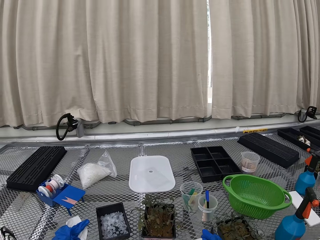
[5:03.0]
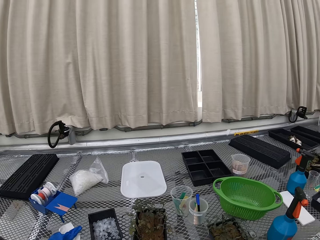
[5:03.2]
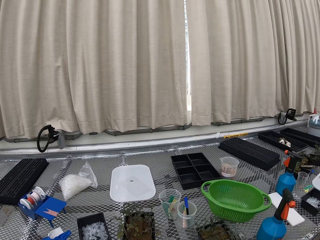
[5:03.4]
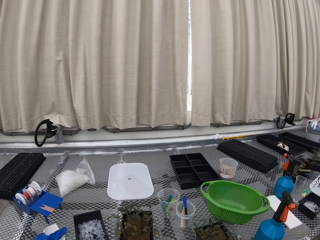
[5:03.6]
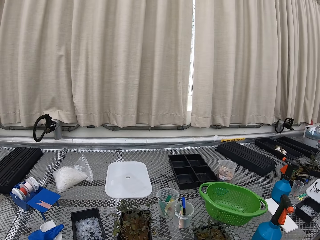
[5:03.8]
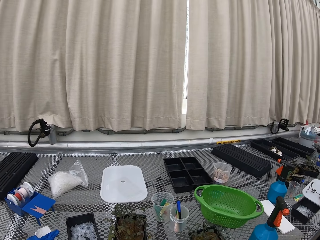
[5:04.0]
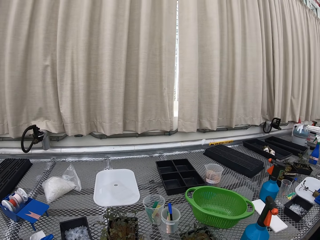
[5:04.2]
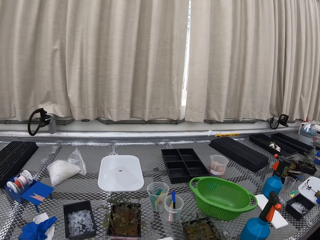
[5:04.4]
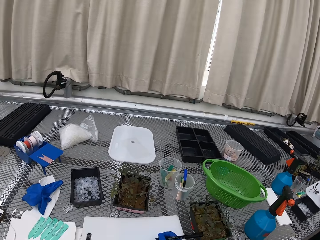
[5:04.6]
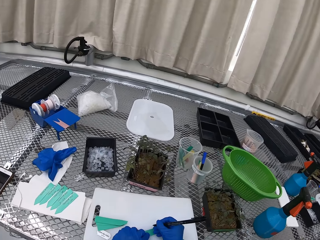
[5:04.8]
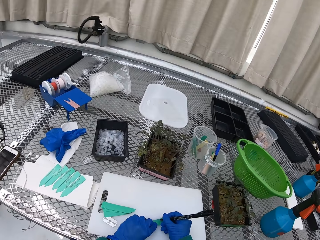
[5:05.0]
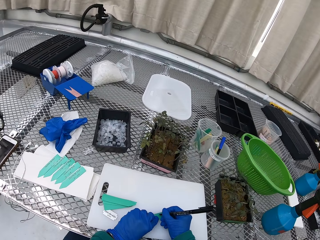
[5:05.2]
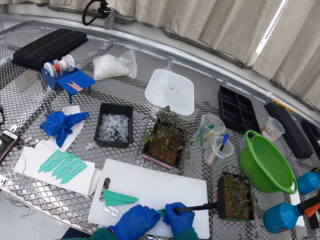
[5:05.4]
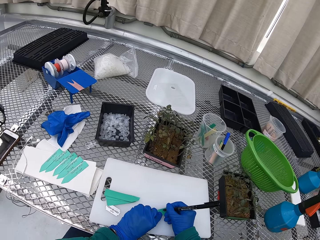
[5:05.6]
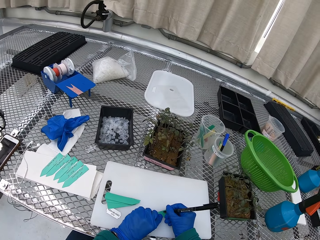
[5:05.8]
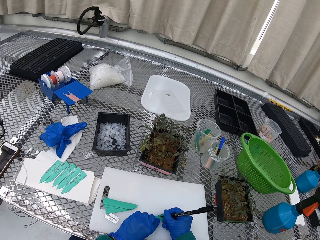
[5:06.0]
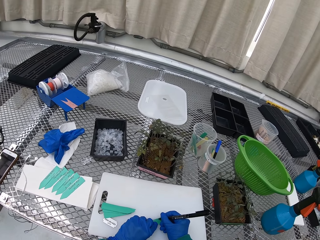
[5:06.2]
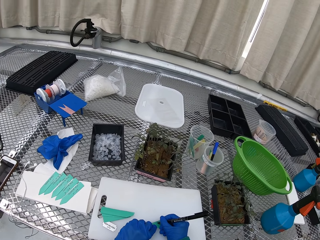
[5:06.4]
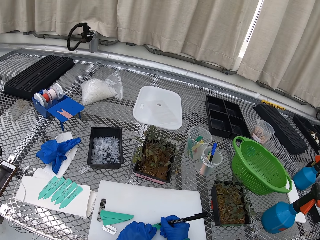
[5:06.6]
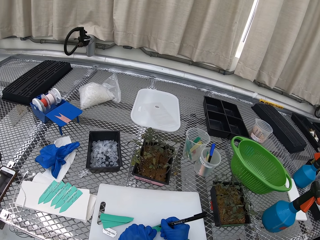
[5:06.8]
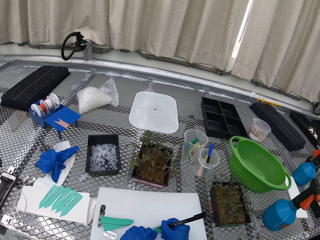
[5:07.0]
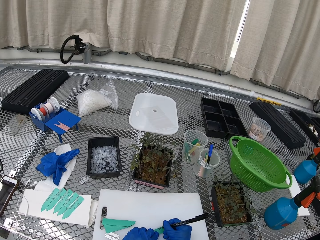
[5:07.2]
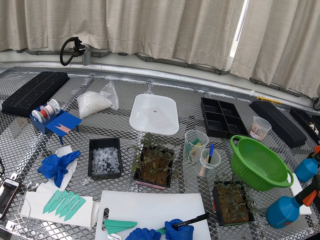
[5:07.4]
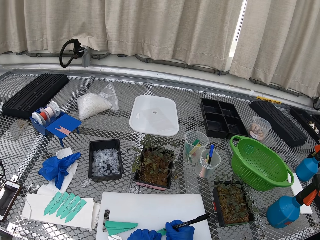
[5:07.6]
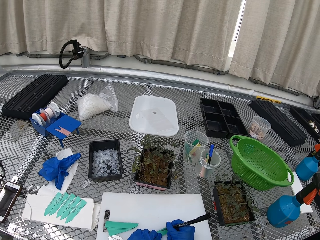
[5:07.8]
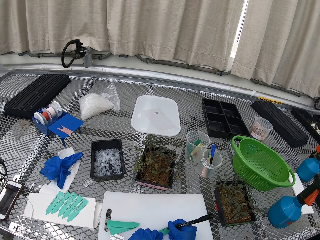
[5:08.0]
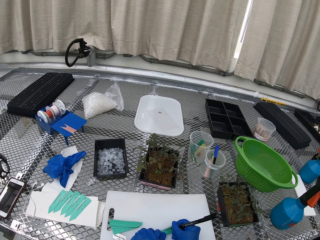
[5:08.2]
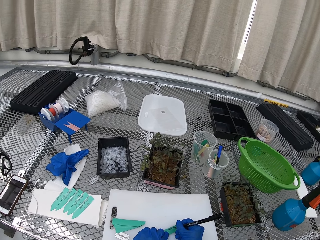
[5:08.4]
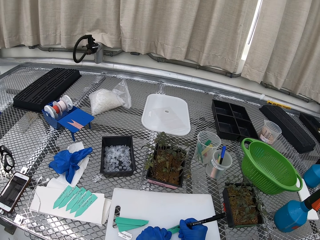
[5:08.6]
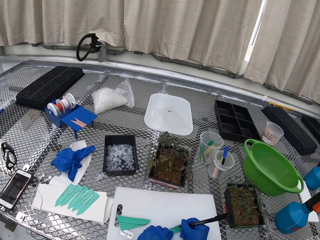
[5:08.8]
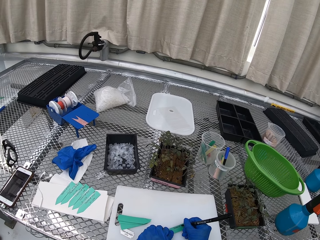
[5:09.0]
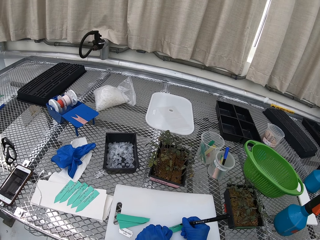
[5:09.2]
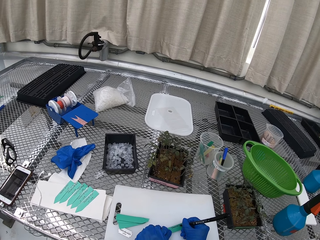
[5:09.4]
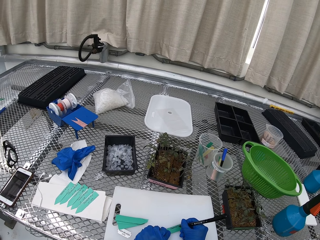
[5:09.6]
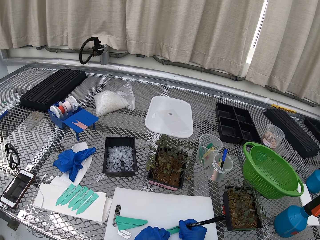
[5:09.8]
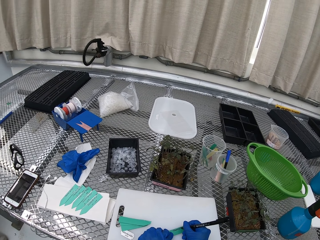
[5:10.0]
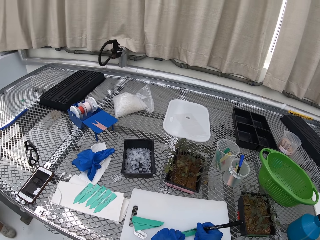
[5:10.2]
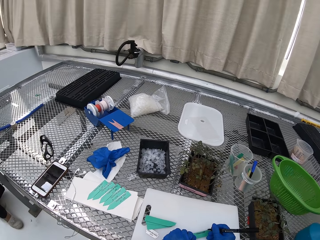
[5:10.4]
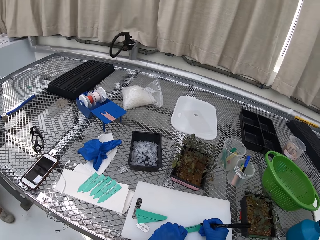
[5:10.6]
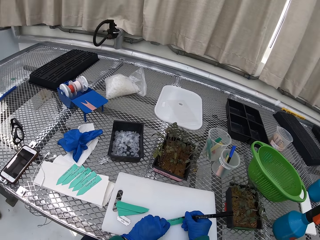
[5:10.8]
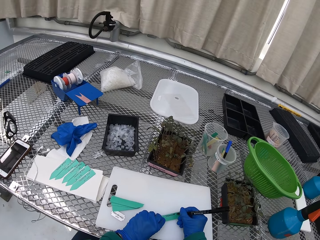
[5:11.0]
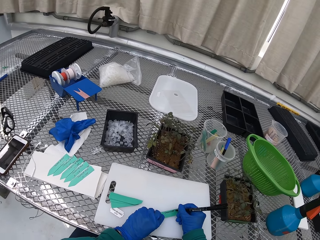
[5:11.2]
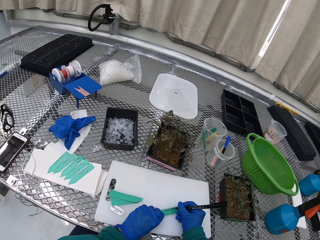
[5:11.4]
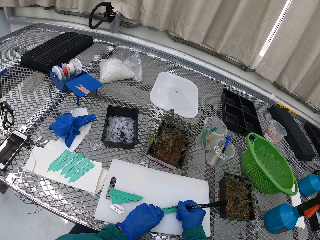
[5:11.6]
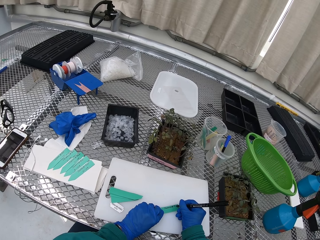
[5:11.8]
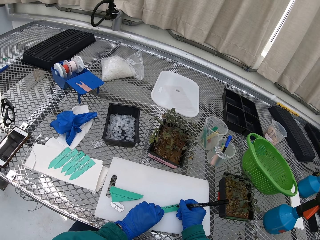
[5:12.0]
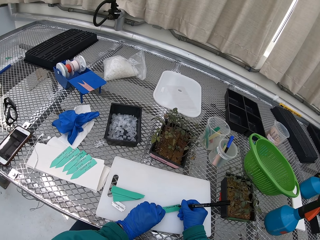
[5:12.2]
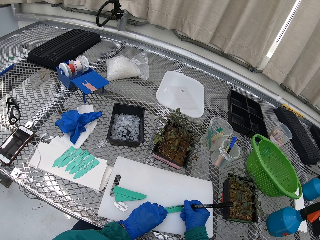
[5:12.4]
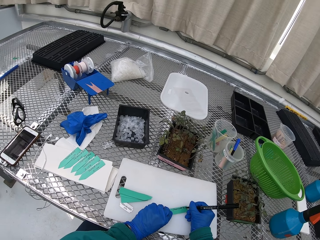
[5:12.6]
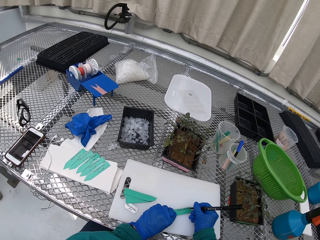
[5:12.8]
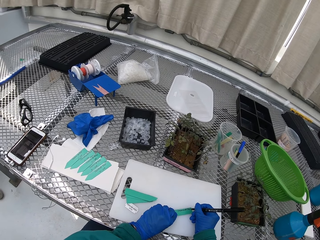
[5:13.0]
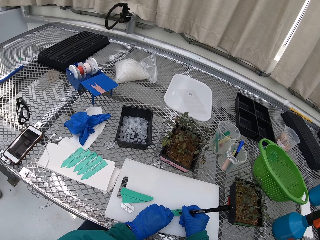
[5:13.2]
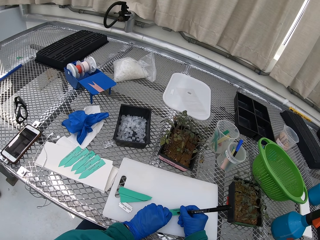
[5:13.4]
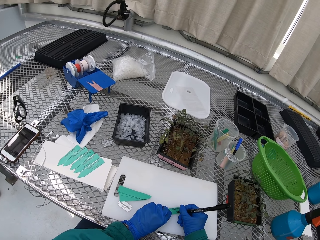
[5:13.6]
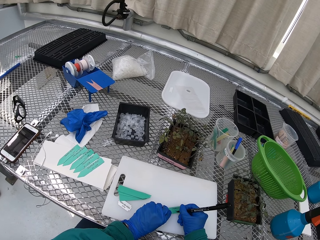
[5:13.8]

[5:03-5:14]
The camera wearer writes on the label.

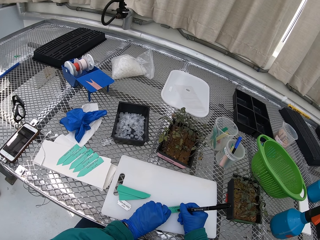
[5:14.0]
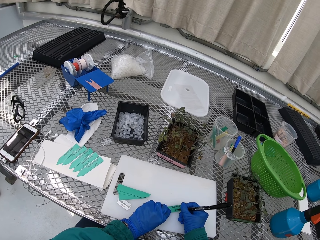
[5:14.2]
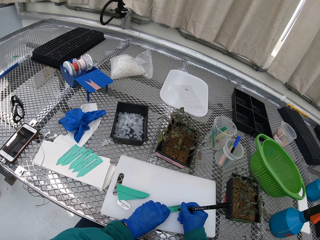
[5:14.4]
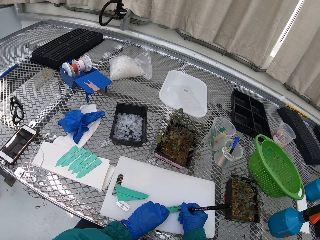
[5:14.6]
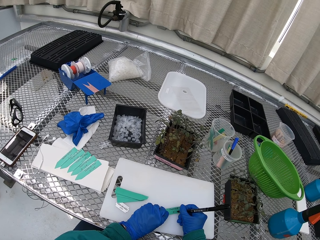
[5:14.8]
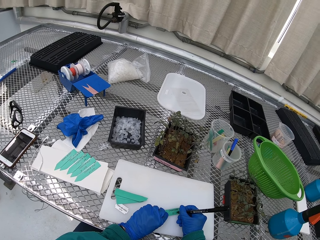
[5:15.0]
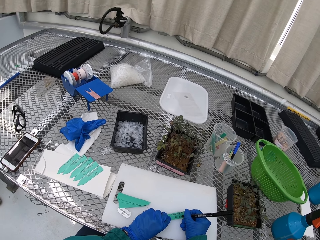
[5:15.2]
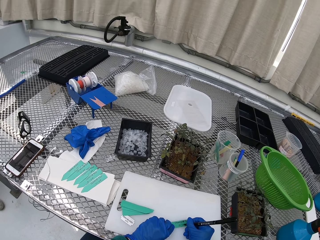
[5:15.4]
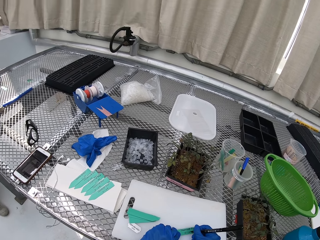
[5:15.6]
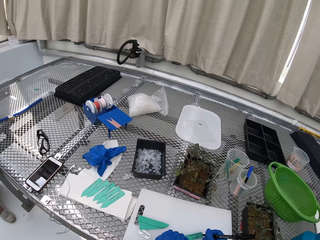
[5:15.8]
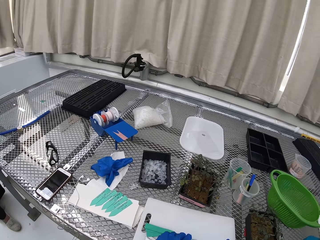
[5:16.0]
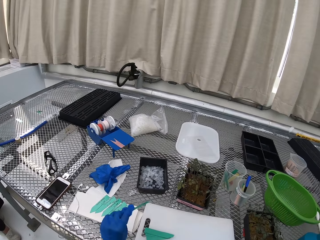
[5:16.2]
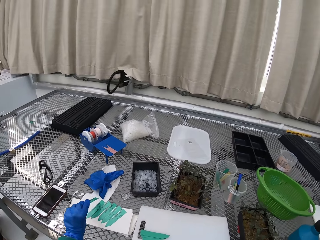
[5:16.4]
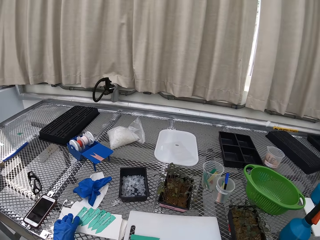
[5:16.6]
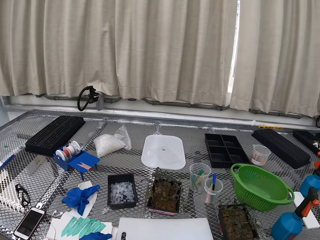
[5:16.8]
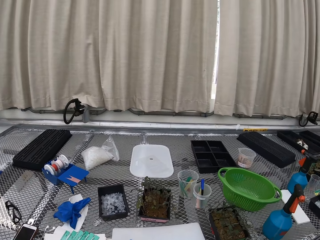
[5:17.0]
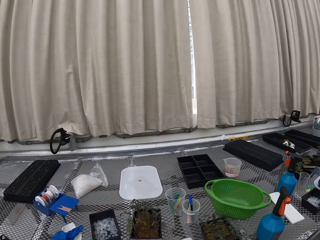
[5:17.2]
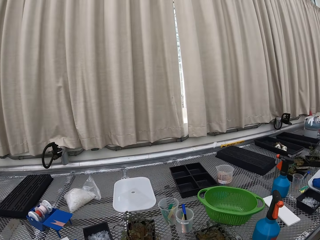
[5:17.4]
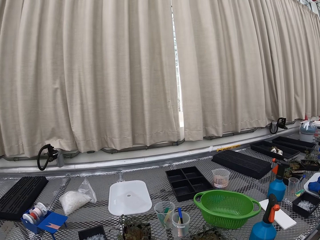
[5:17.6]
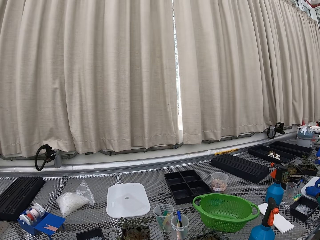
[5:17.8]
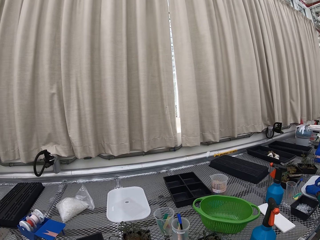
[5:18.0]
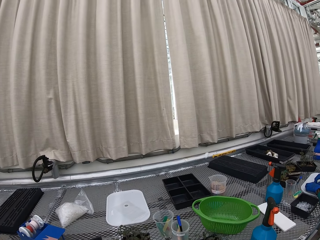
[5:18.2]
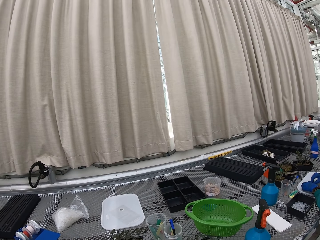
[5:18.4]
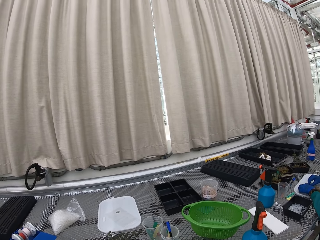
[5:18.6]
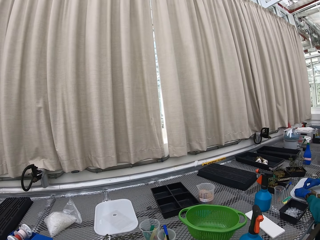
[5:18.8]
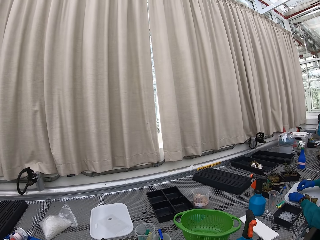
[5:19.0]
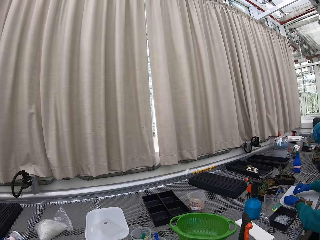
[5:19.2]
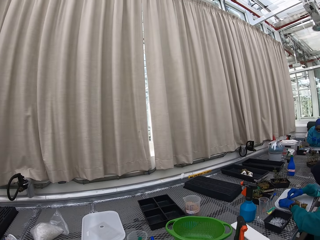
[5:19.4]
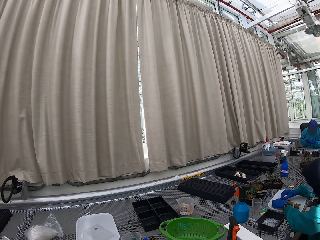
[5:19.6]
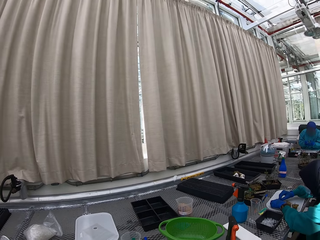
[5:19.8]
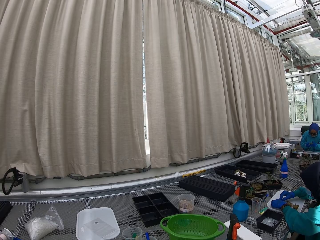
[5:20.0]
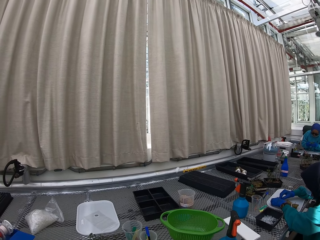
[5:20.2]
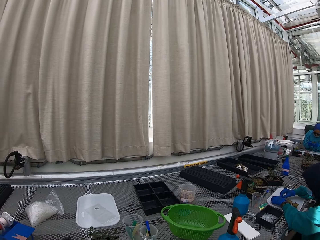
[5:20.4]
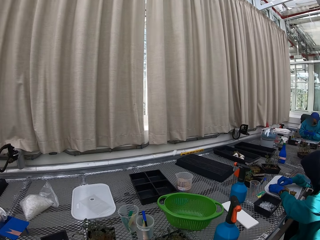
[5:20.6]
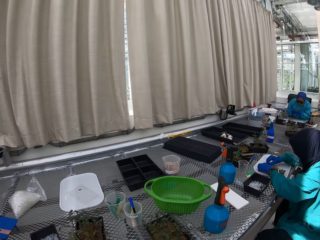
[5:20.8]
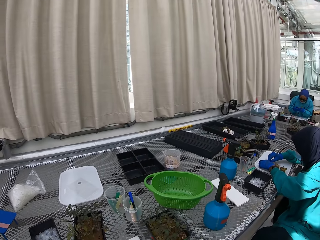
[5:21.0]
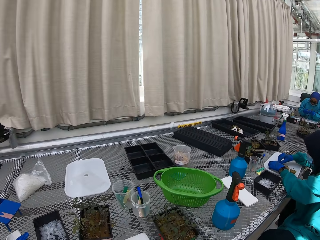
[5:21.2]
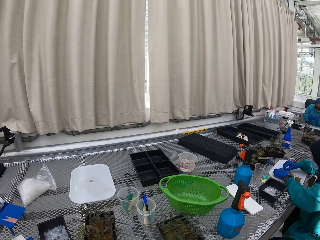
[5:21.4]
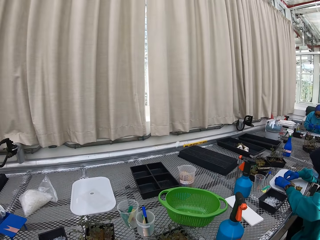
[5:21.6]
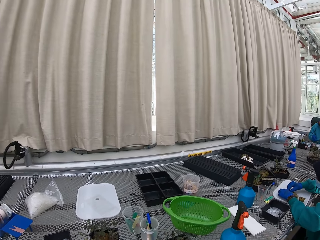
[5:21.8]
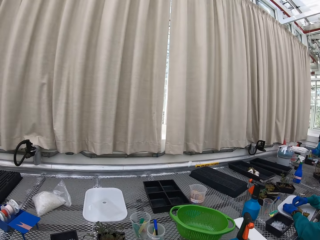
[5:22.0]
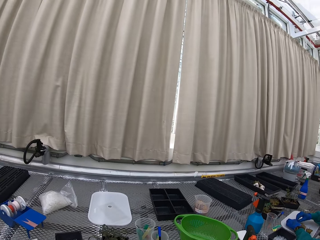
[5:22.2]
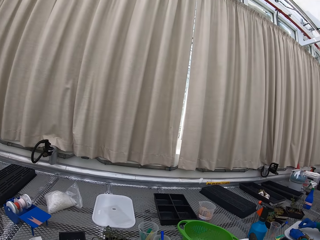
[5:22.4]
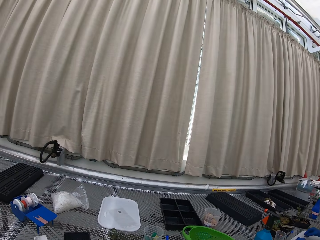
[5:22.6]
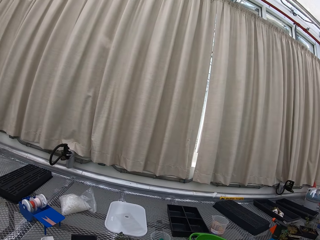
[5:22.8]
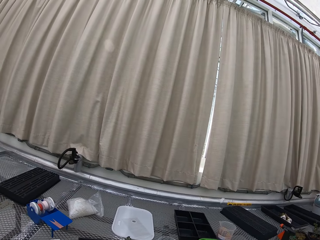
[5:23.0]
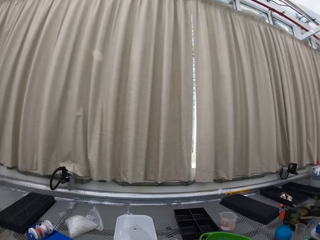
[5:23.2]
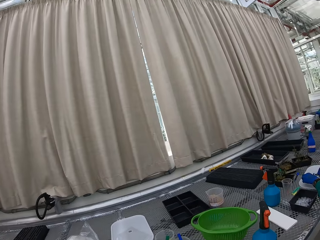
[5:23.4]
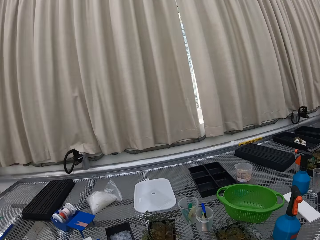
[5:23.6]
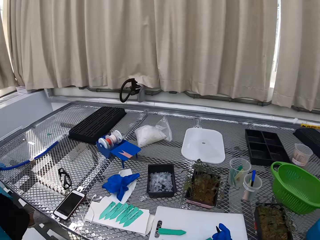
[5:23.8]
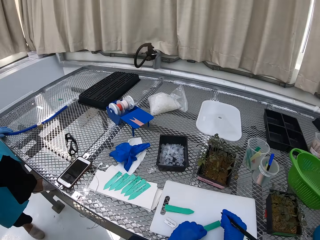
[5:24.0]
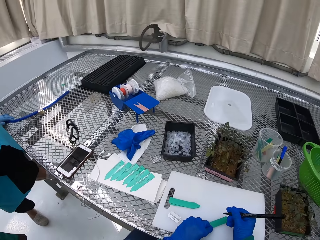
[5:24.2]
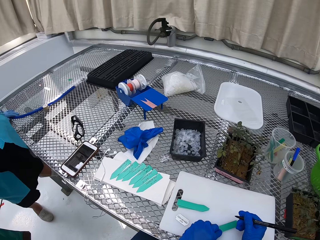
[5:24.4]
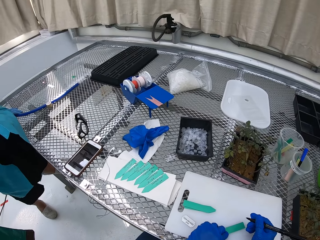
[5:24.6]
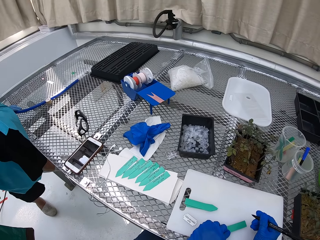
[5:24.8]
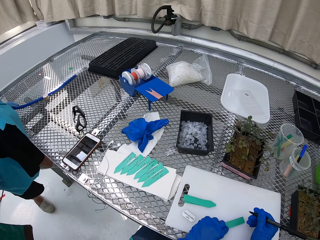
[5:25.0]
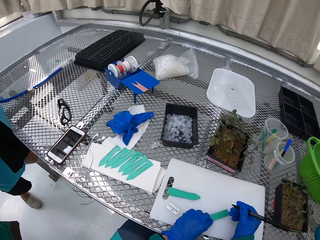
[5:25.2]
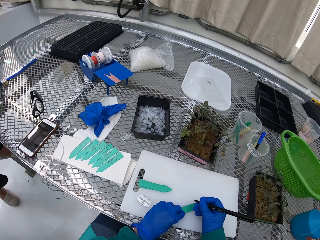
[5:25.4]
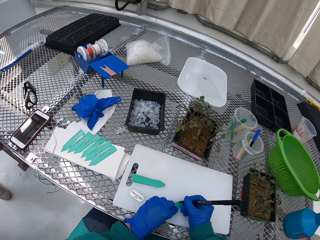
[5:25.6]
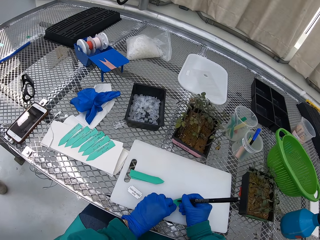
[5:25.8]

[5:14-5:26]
The camera wearer puts the label away.
